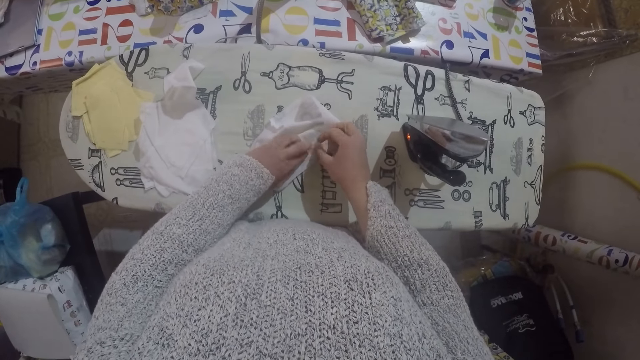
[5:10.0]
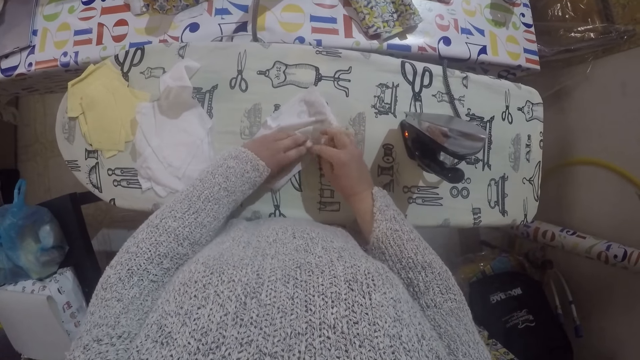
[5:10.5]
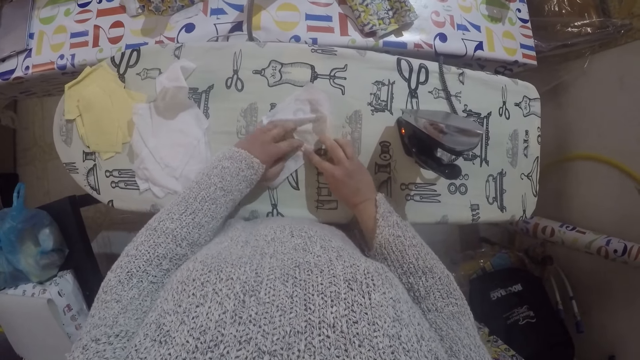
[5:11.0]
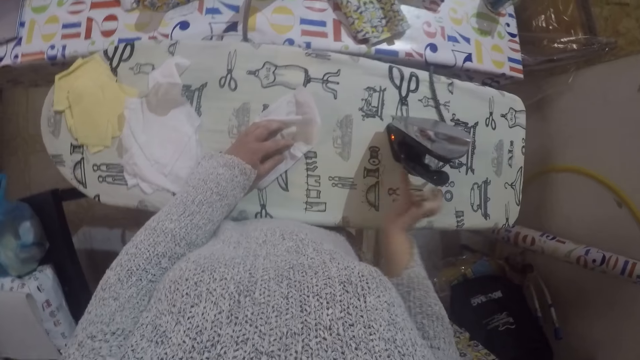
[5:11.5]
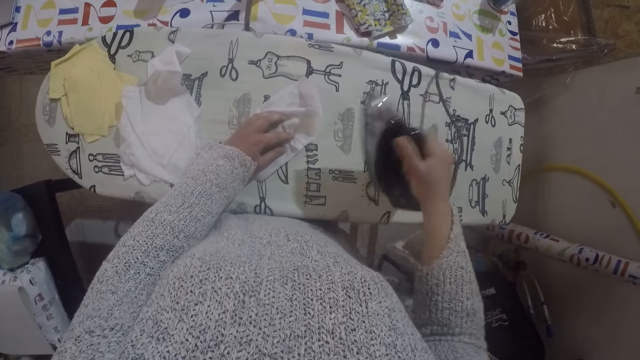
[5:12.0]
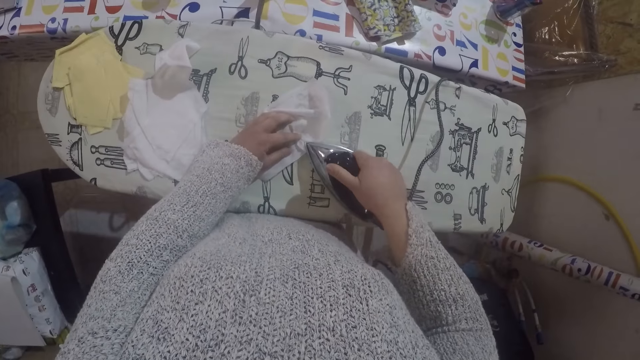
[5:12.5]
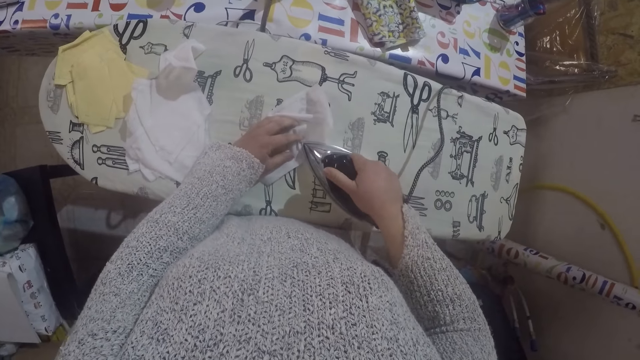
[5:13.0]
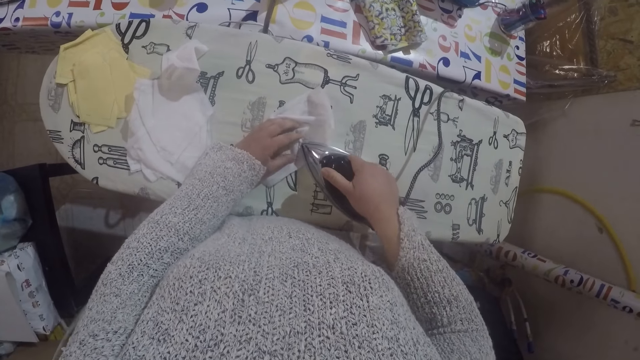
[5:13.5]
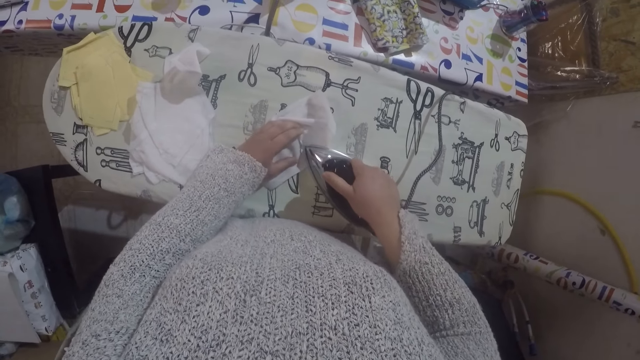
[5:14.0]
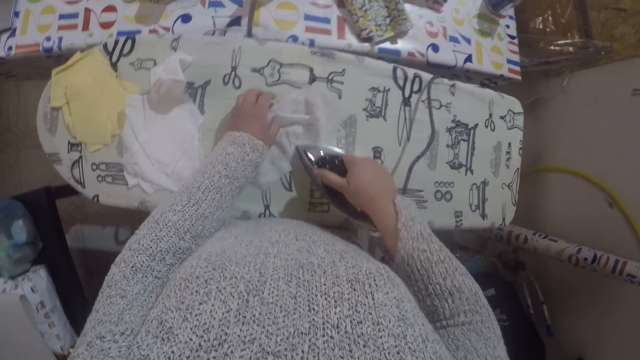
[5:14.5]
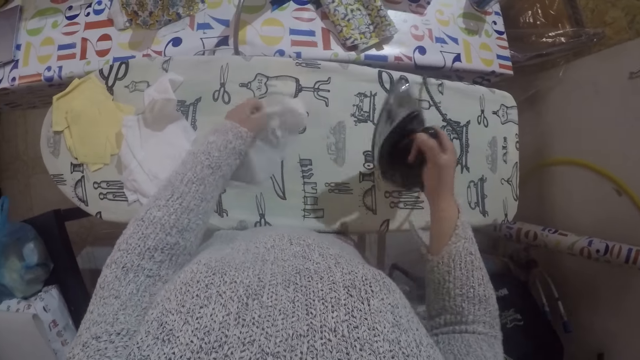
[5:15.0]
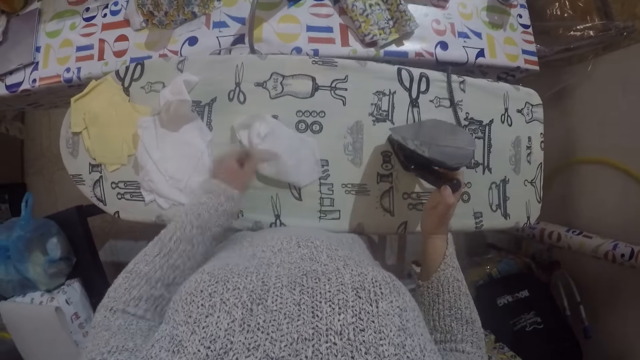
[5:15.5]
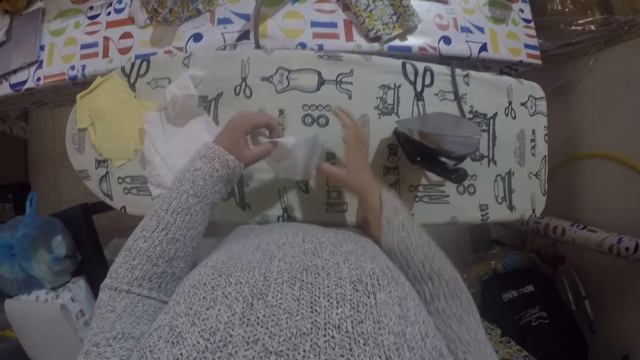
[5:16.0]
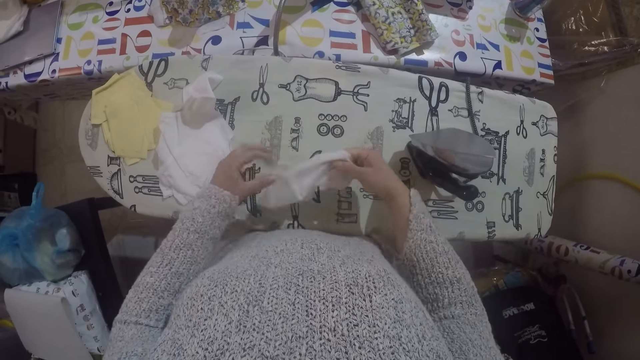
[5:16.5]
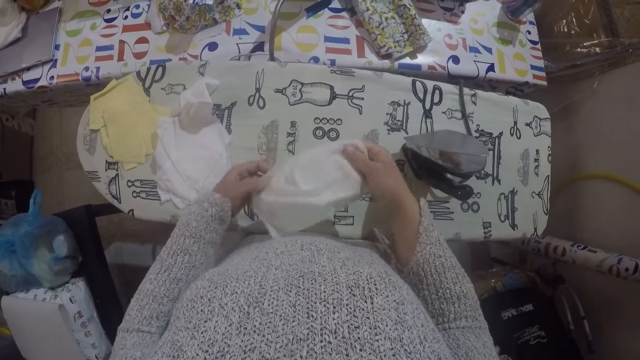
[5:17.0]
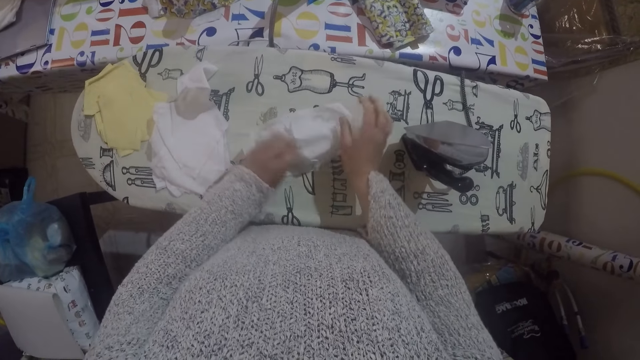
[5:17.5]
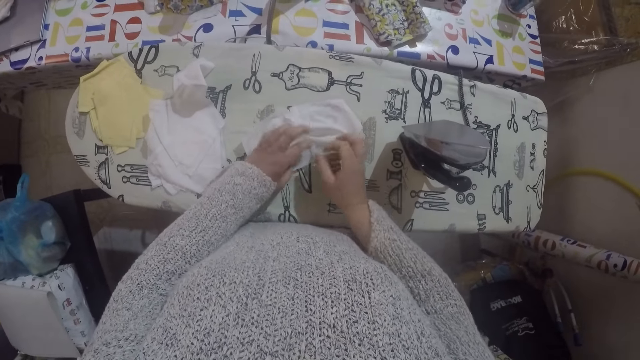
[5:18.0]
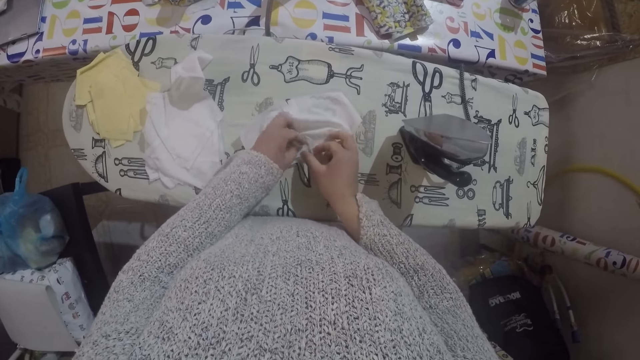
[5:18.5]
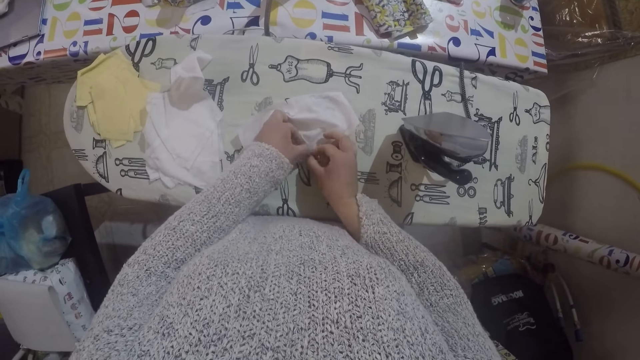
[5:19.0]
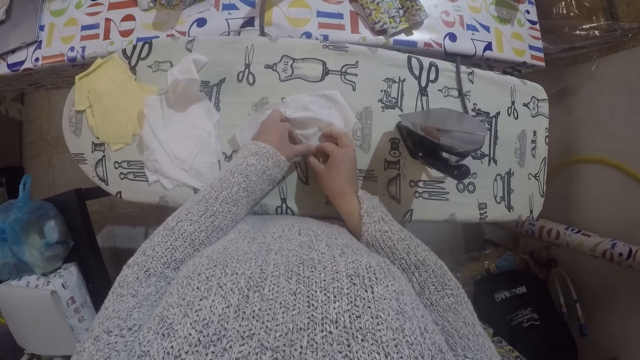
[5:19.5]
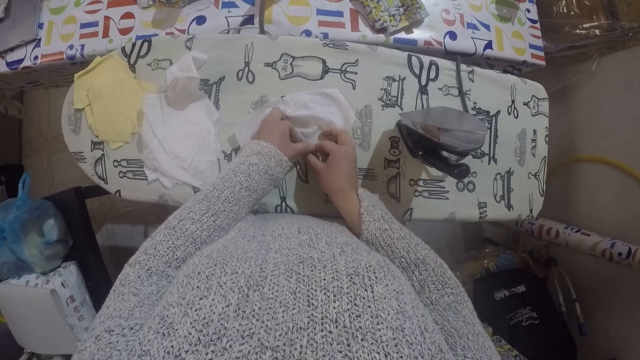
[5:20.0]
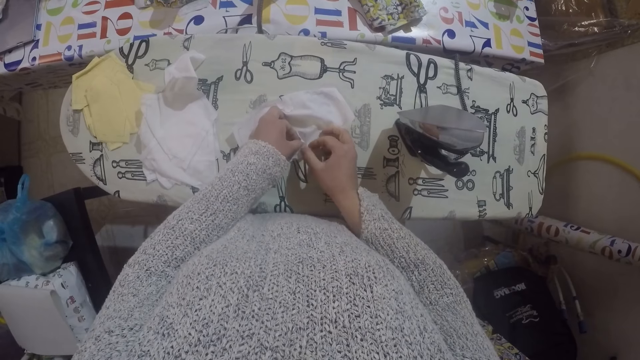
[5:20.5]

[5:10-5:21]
The camera wearer irons the material with the iron box. They turn the material. They adjust the position of the material. They fold a piece of cloth. They straighten the material.

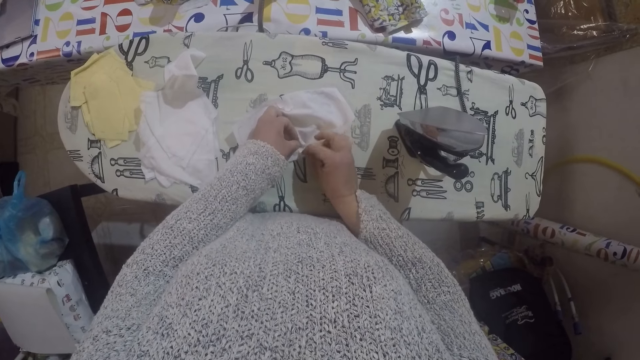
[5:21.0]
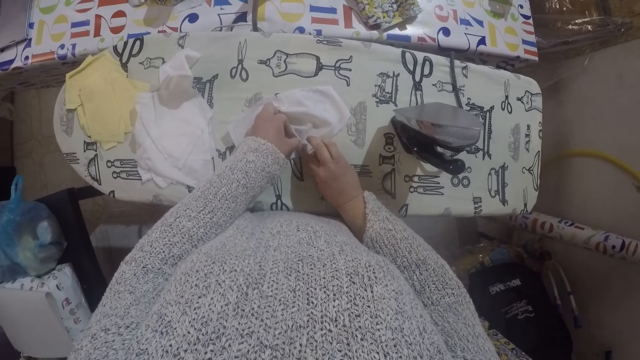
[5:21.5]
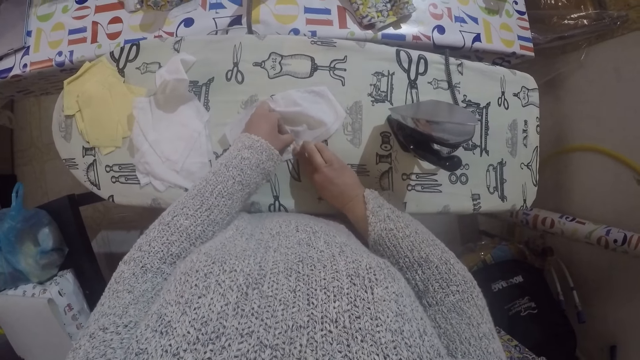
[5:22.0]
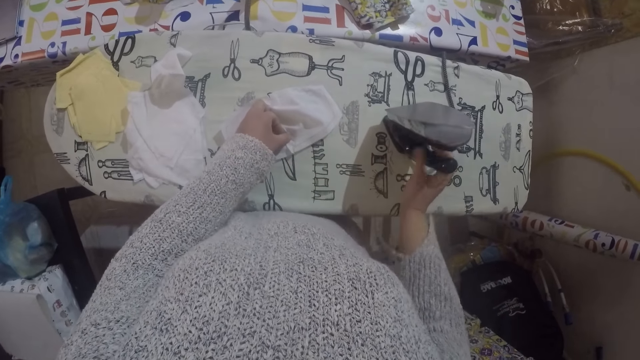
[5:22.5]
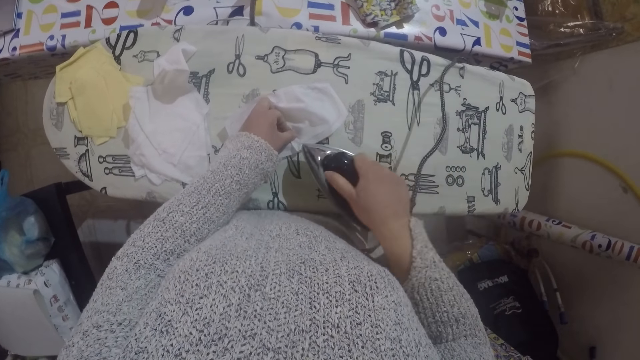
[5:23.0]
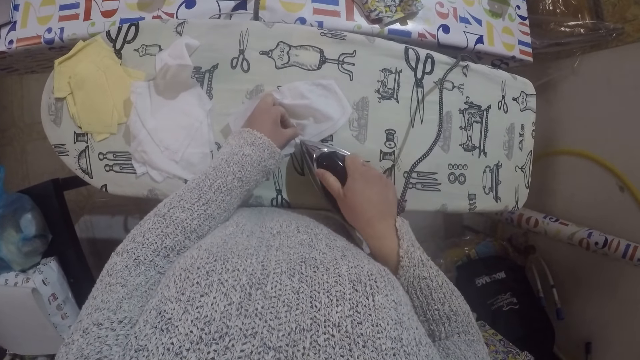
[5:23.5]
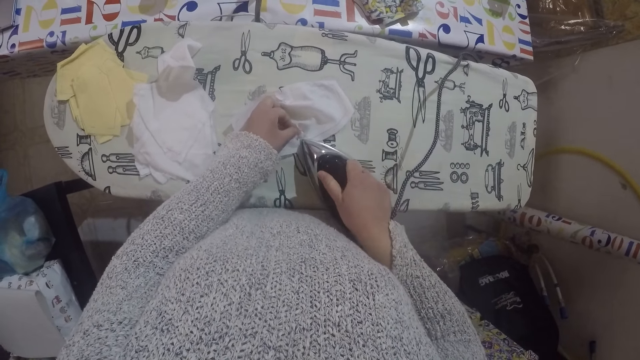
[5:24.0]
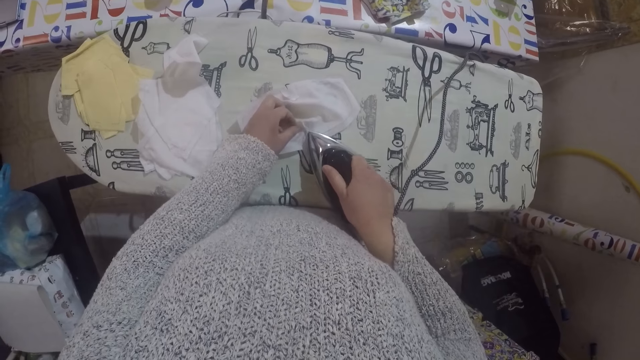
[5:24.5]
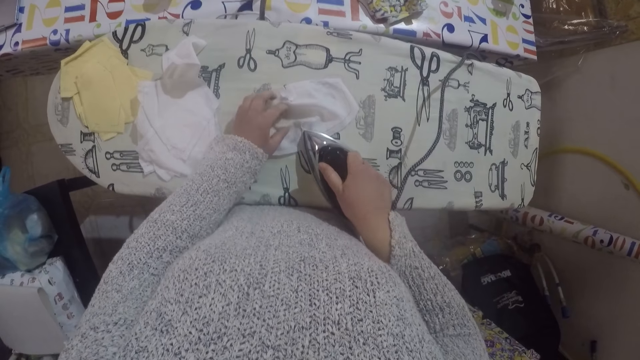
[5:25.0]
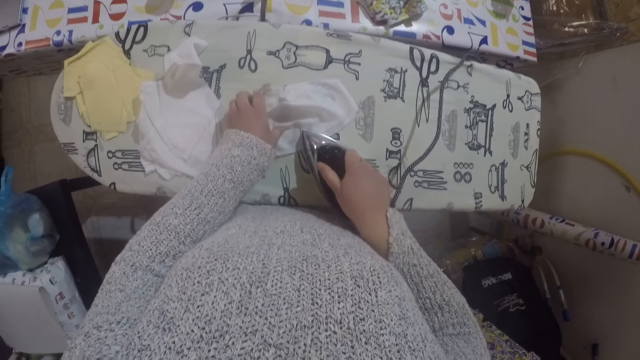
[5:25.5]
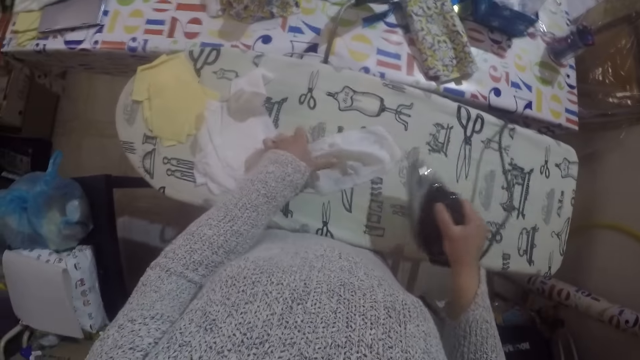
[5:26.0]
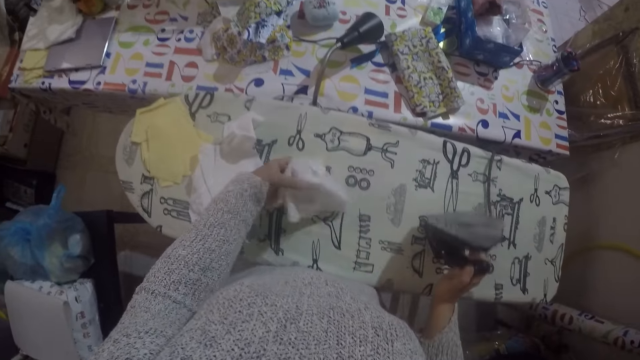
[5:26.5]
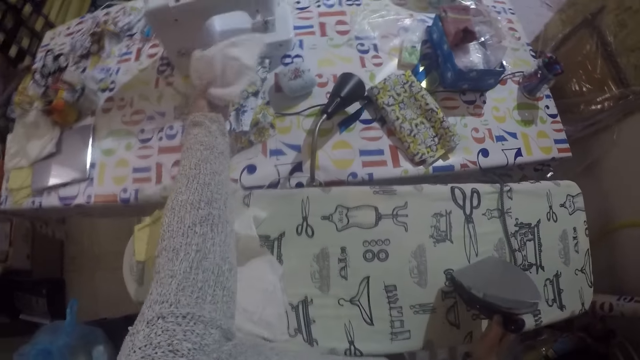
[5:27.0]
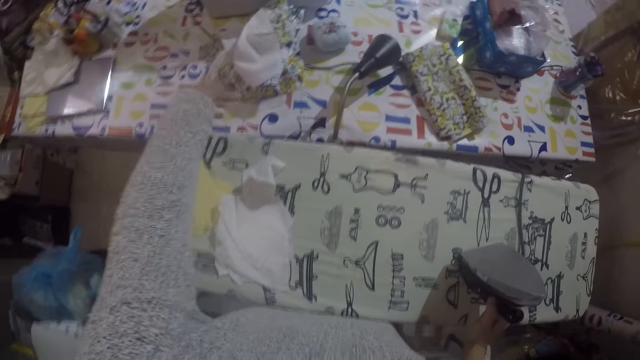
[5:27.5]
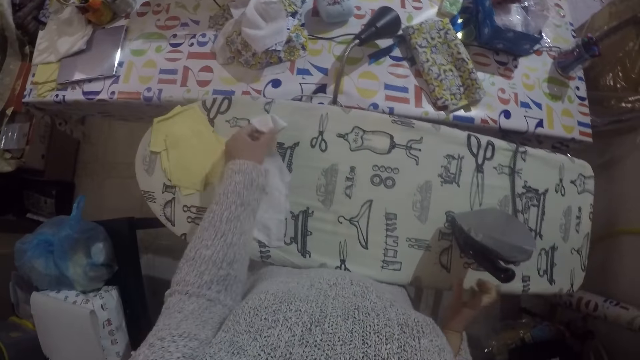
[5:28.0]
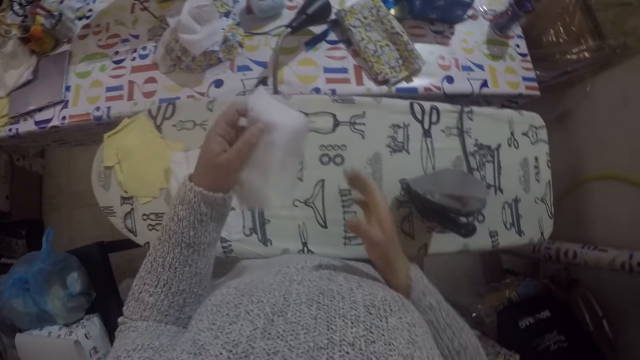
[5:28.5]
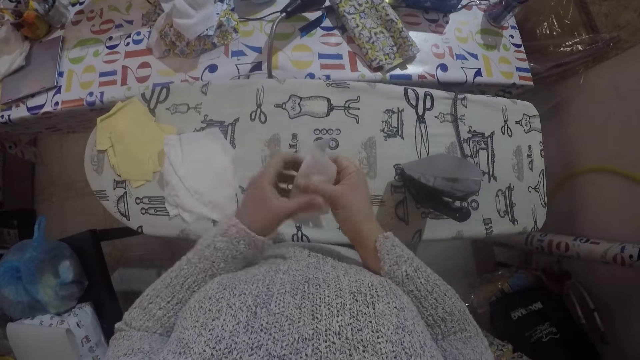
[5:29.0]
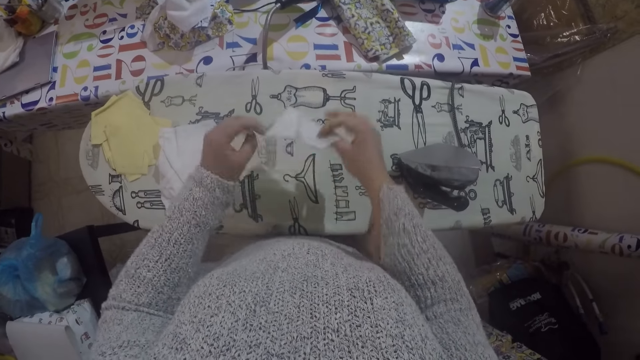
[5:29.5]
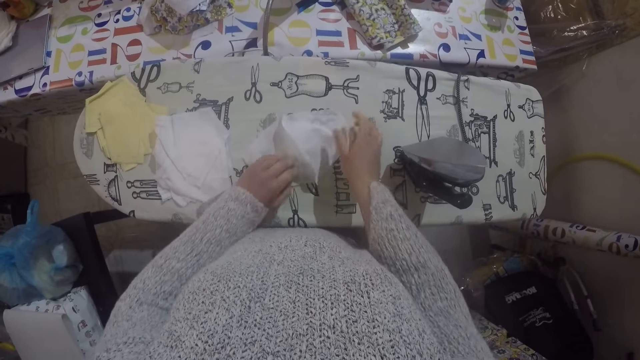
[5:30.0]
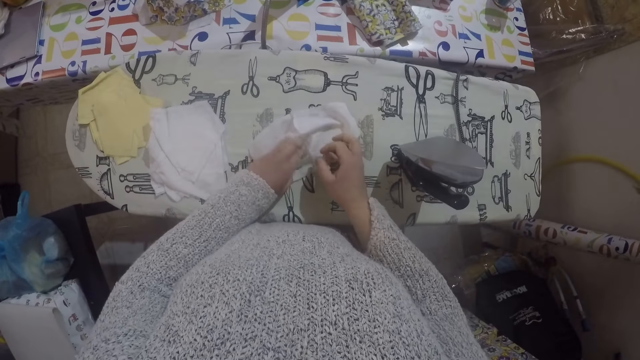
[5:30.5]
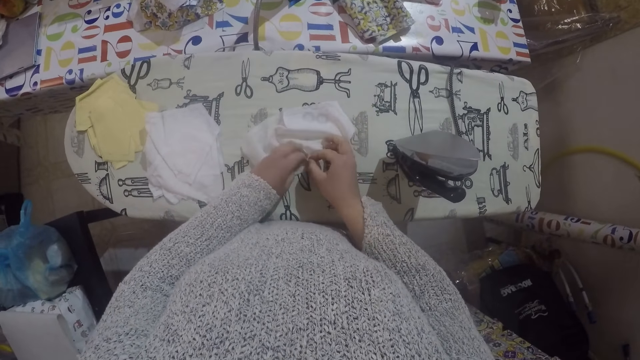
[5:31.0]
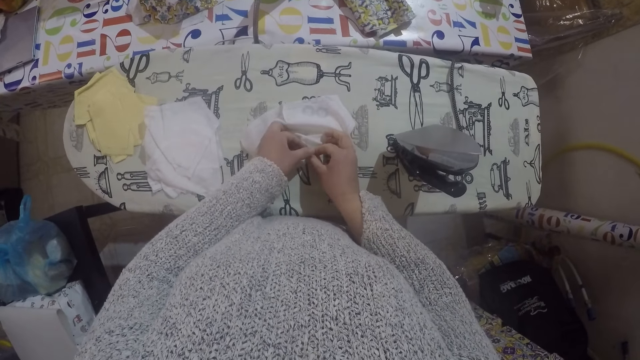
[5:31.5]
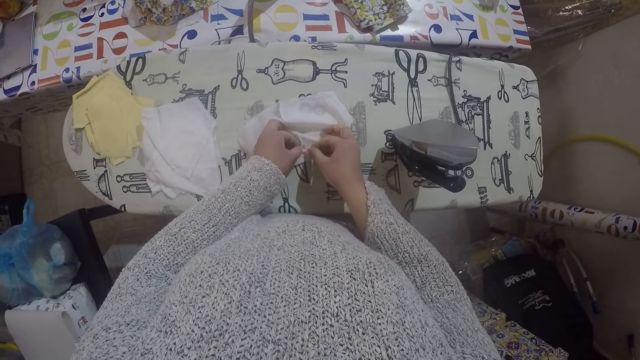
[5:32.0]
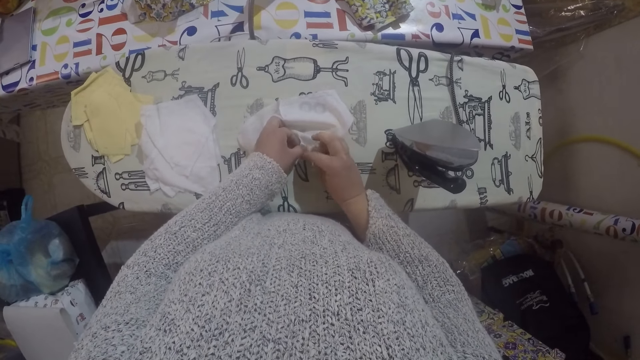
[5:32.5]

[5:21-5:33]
The camera wearer irons the material with the iron box. They move the material to the table. They put a piece of cloth aside on the ironing board. They pick up the material from the board, unfold the material, place the material on the ironing board and straighten the material.
